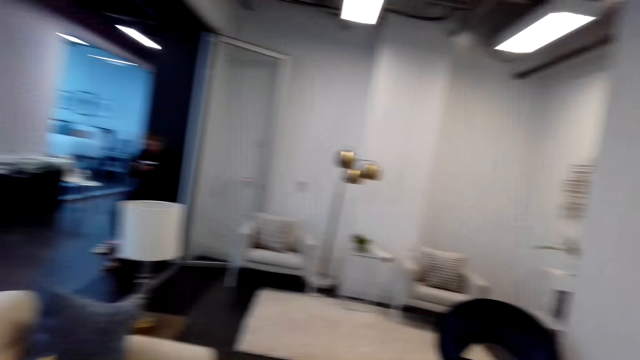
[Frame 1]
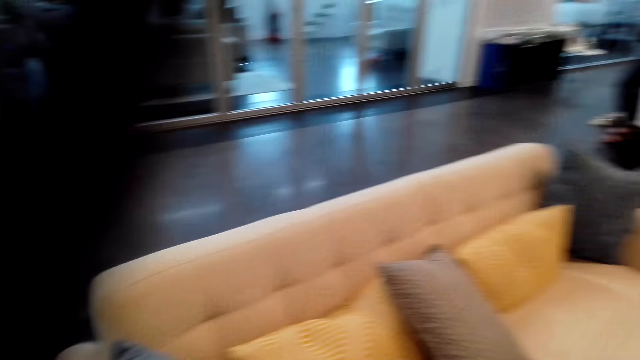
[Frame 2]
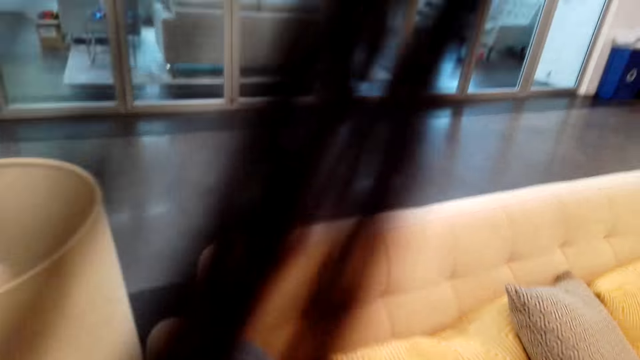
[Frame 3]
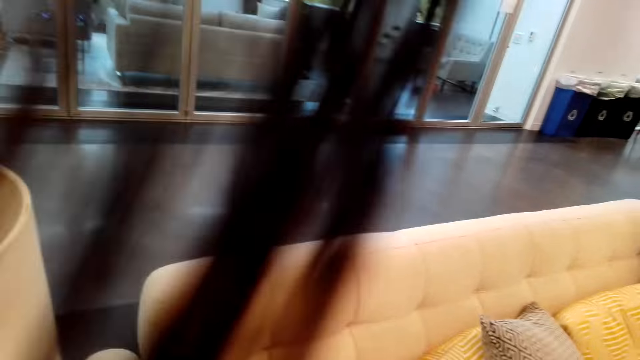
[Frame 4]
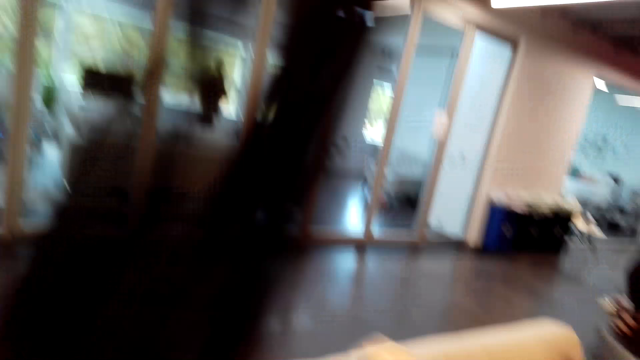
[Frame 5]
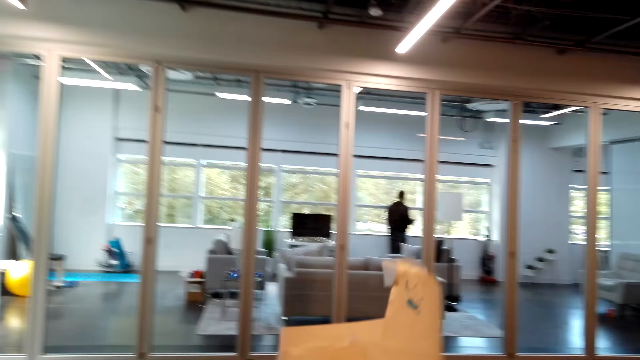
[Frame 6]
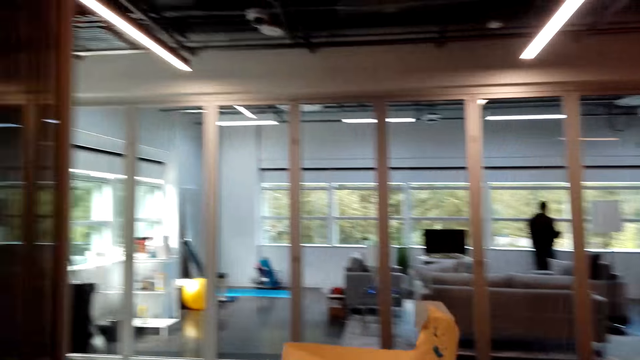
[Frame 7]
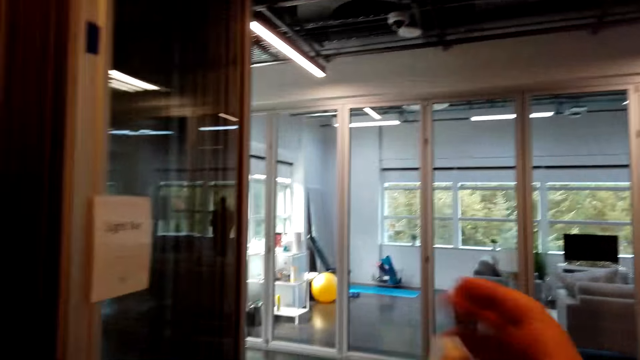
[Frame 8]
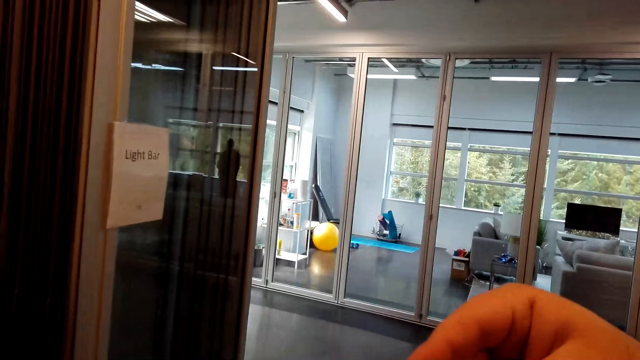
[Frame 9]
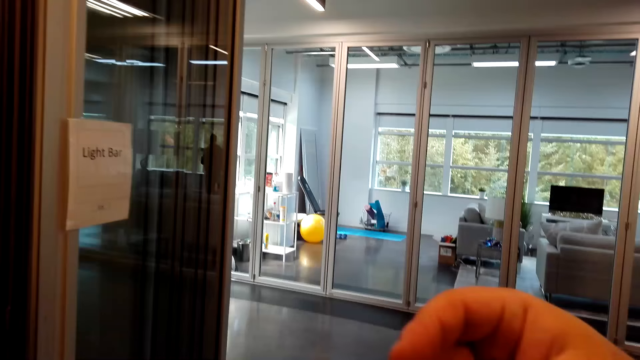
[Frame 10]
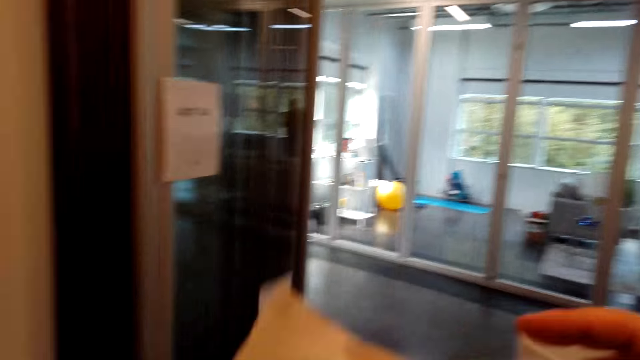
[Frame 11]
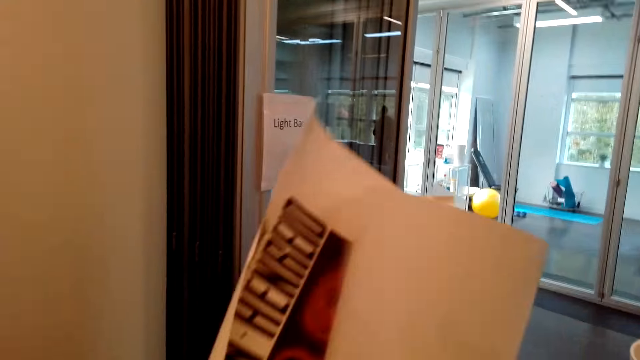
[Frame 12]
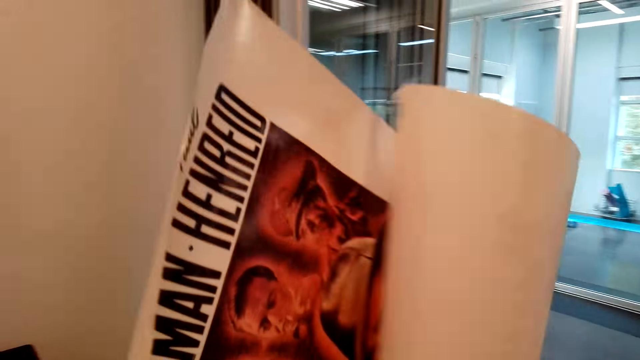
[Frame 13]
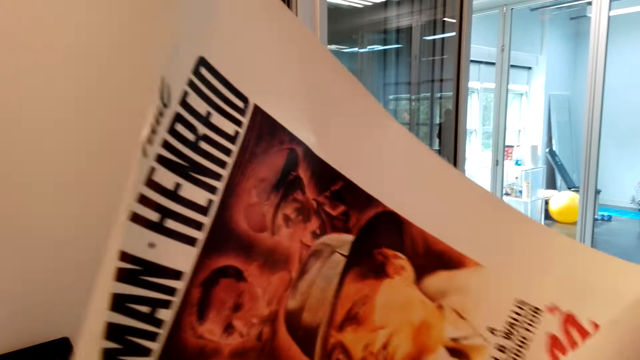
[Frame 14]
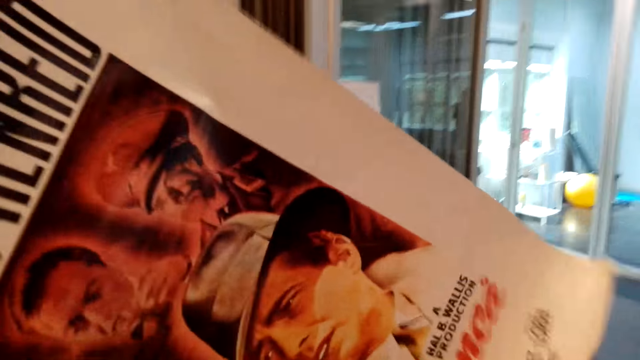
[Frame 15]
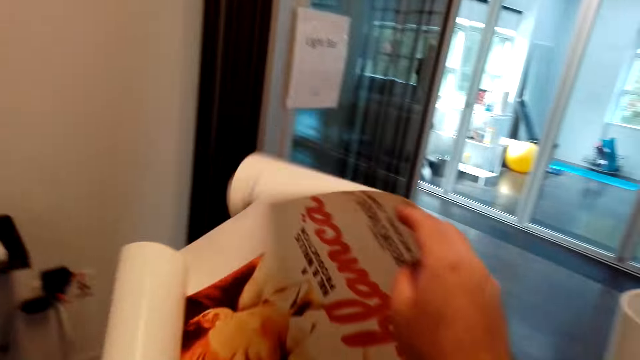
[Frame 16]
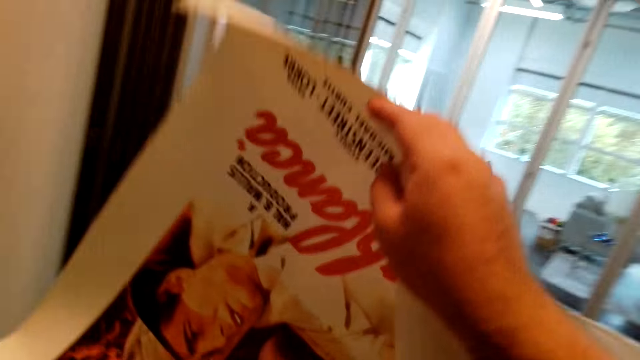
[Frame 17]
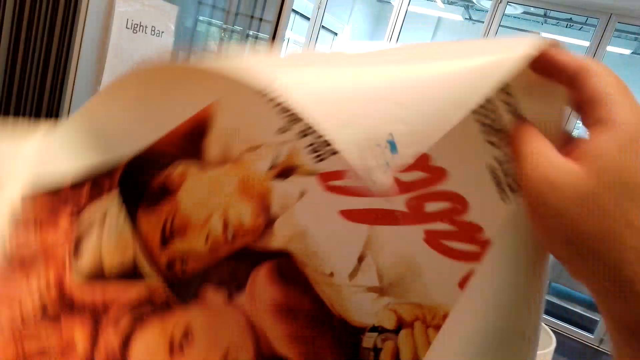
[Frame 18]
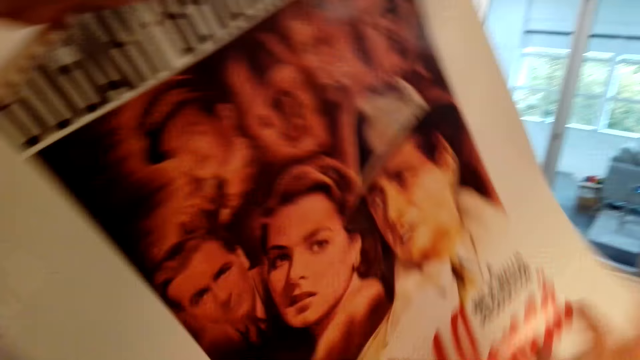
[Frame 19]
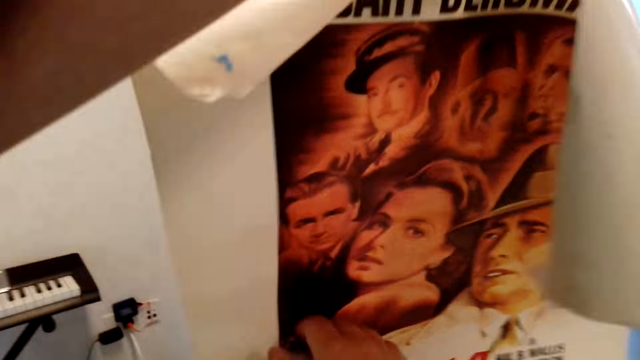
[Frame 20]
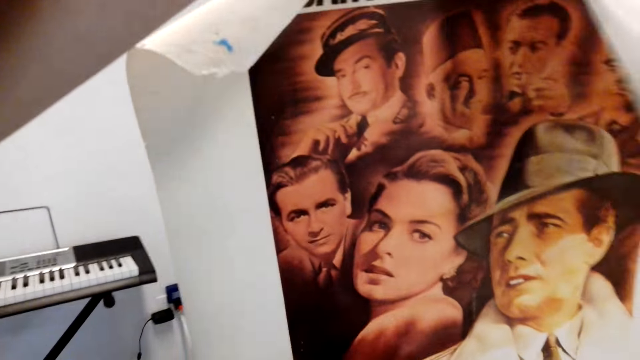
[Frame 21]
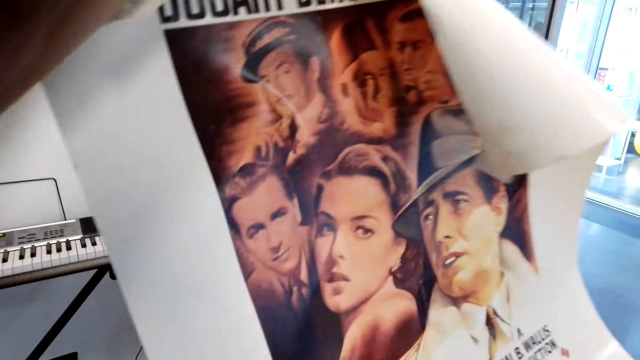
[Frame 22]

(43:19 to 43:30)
The camera wearer lifts the paper. They open the canvas paper.

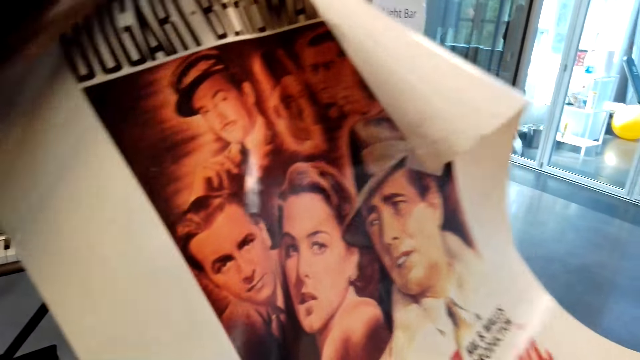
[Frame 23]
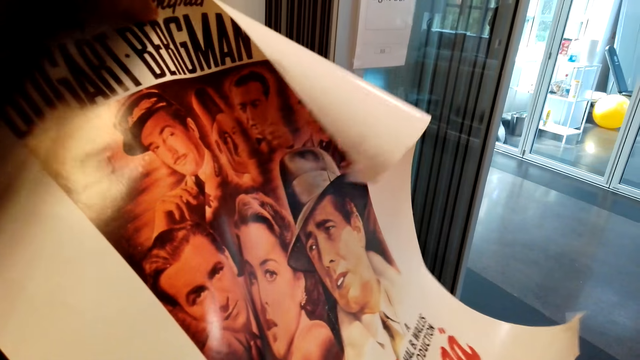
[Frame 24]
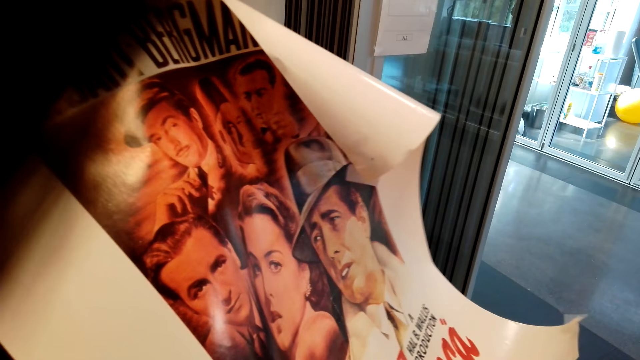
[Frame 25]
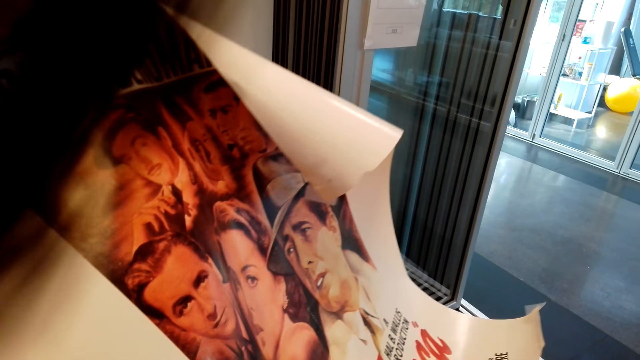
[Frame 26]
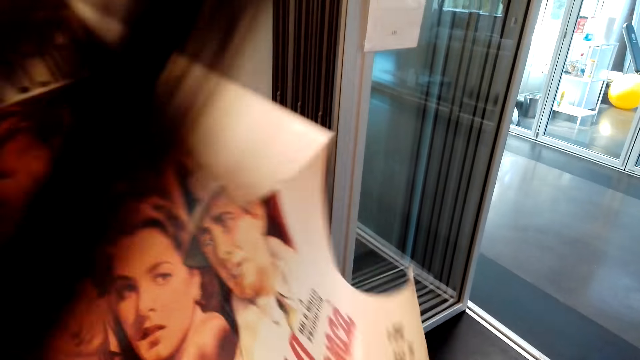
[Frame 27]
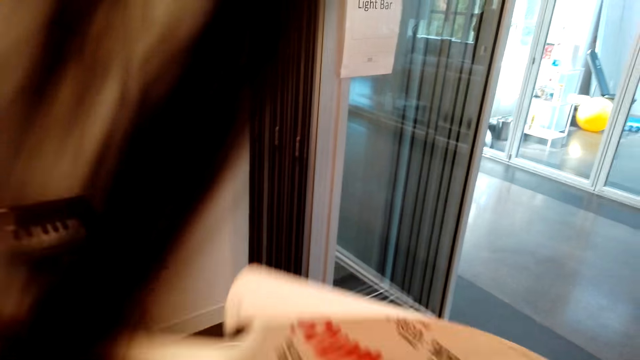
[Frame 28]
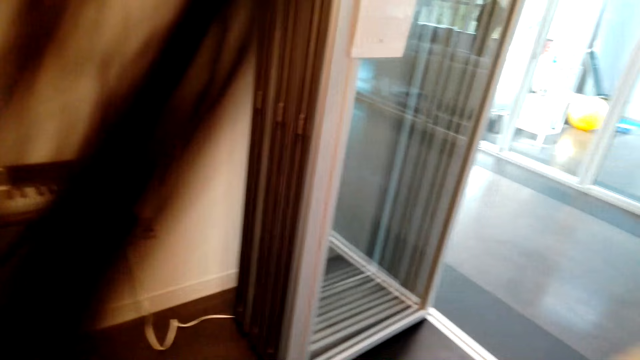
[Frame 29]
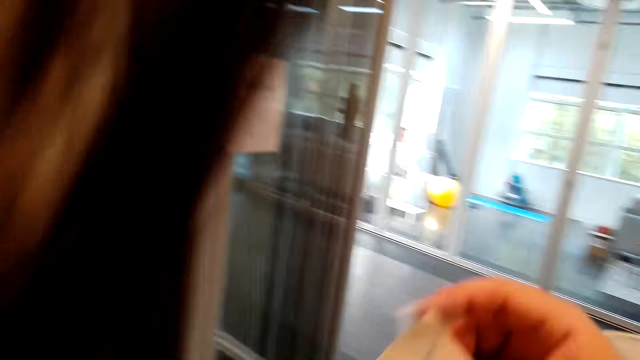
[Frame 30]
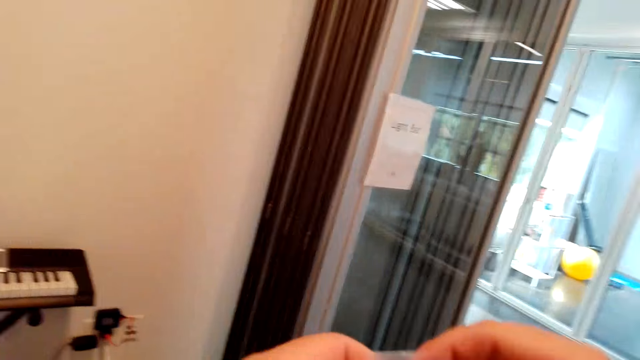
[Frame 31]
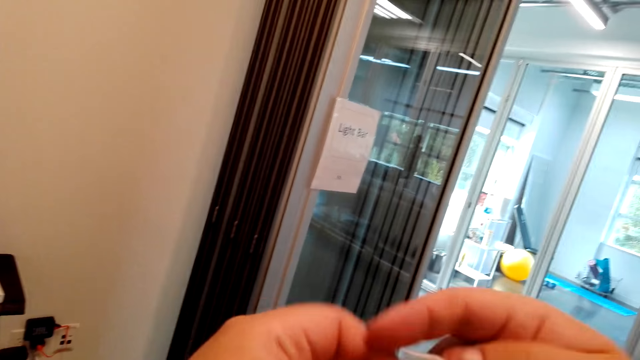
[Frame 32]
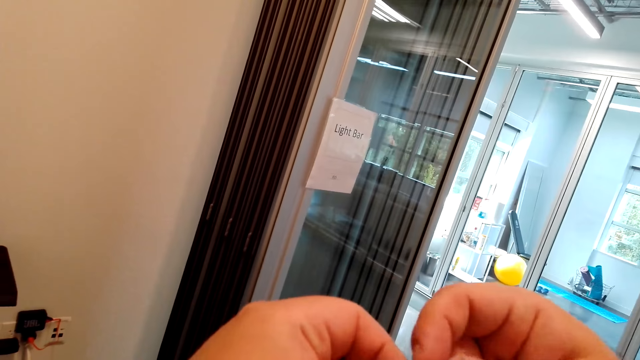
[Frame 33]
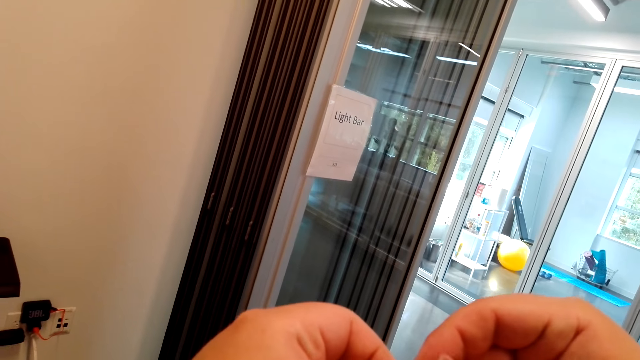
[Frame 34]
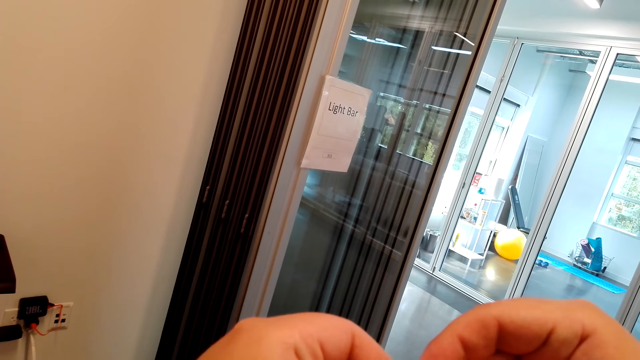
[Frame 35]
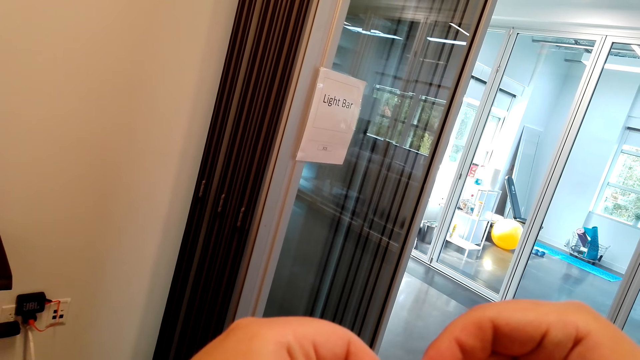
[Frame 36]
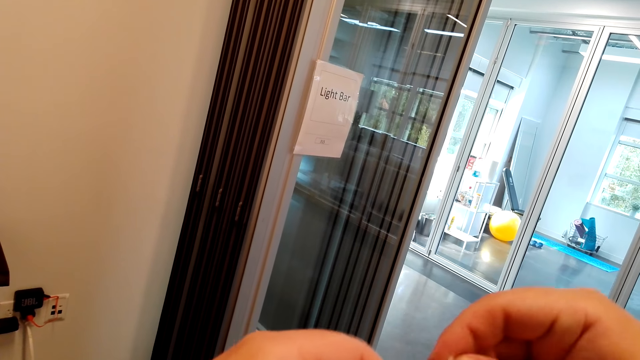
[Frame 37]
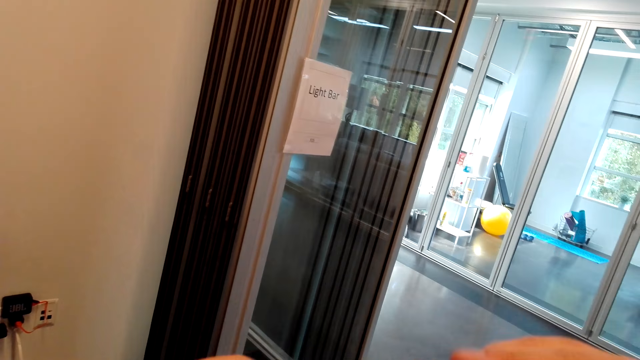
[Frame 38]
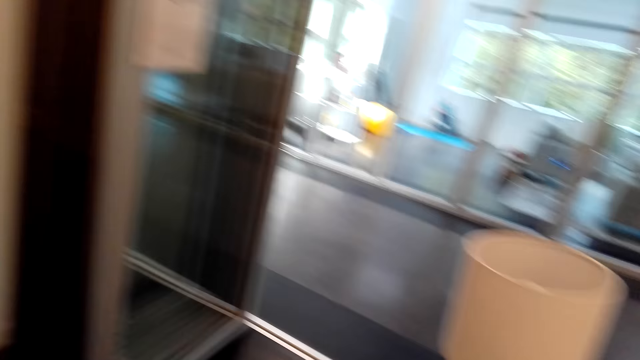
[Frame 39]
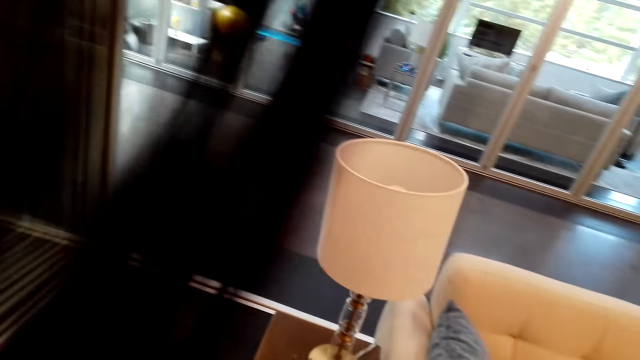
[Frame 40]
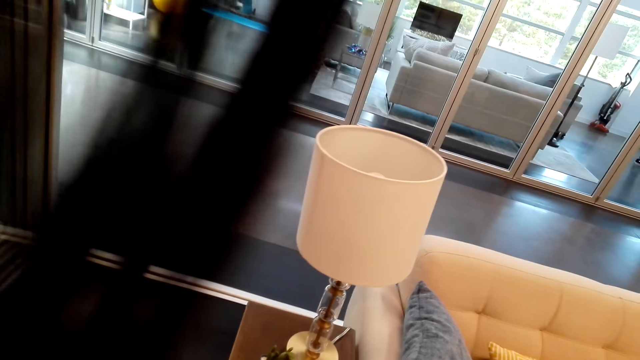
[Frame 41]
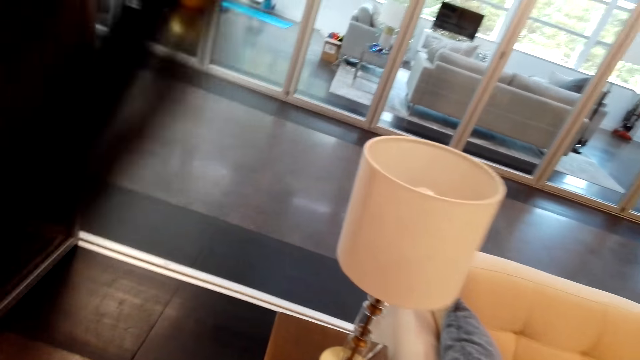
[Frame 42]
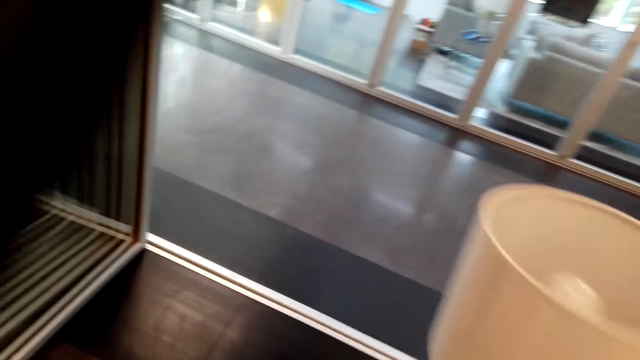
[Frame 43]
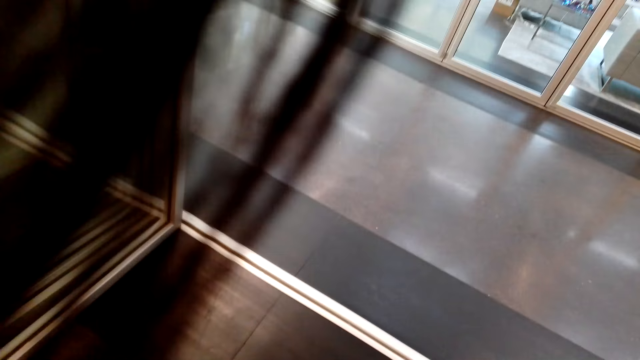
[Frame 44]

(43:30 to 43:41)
The camera wearer removes something.
